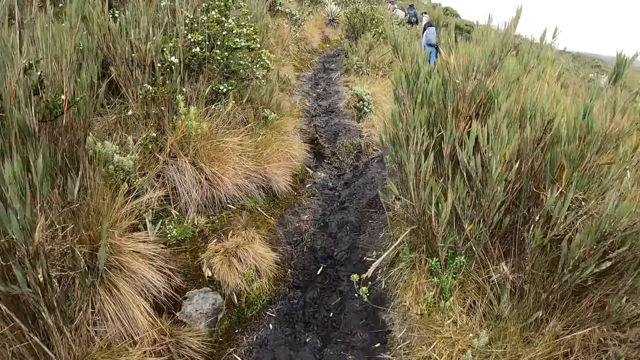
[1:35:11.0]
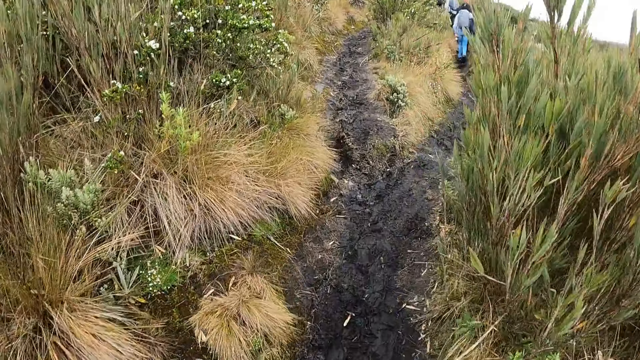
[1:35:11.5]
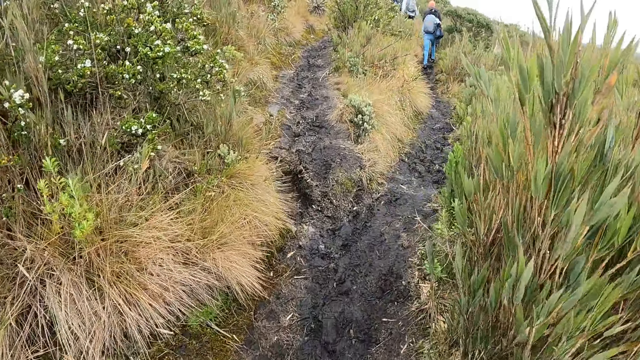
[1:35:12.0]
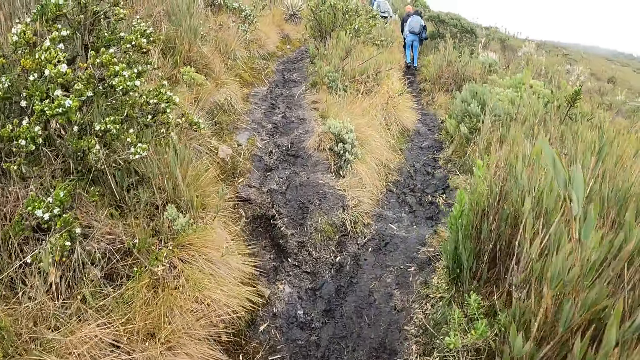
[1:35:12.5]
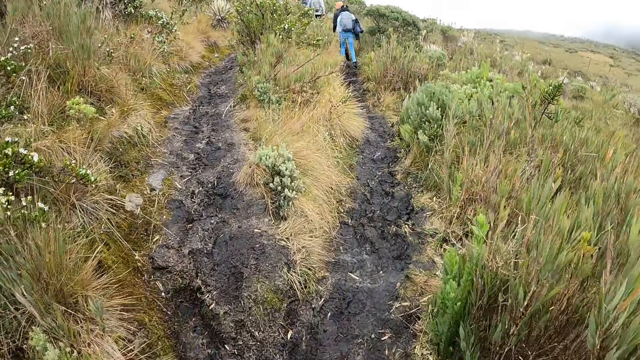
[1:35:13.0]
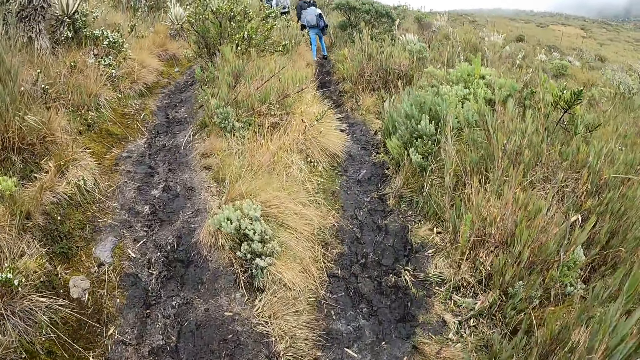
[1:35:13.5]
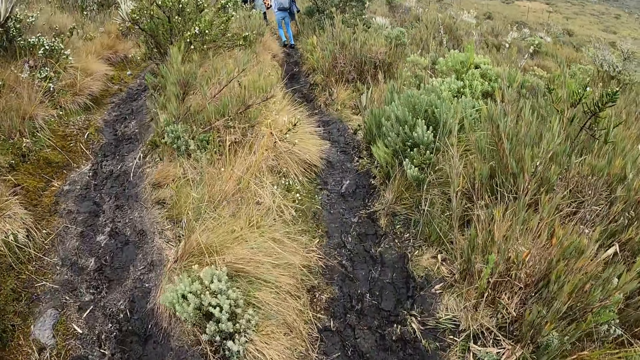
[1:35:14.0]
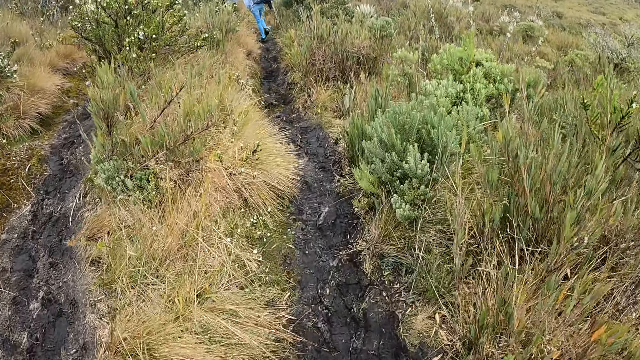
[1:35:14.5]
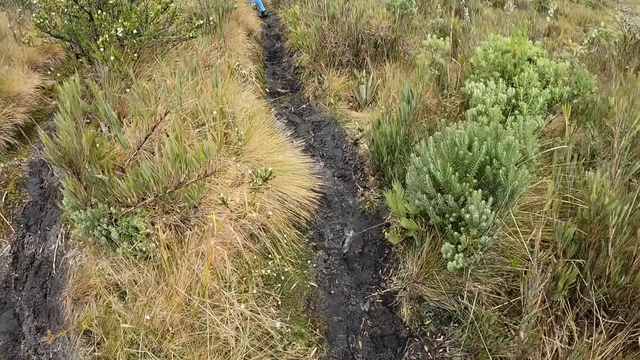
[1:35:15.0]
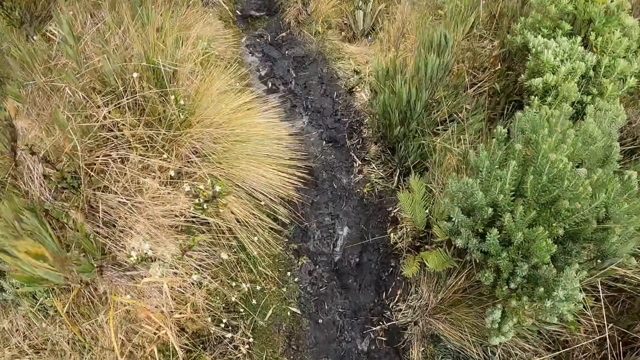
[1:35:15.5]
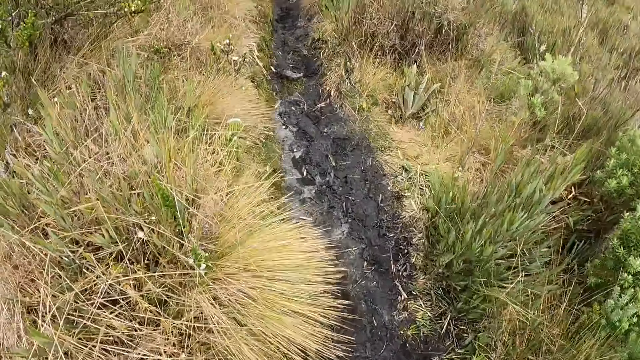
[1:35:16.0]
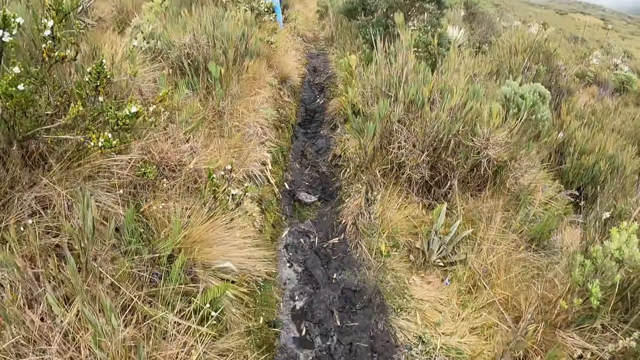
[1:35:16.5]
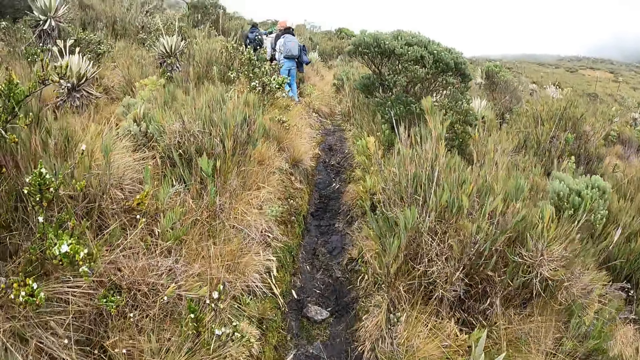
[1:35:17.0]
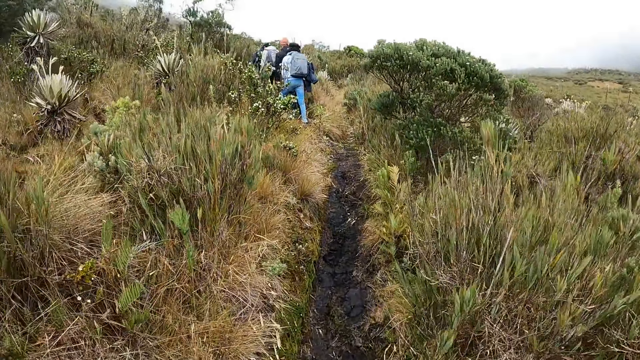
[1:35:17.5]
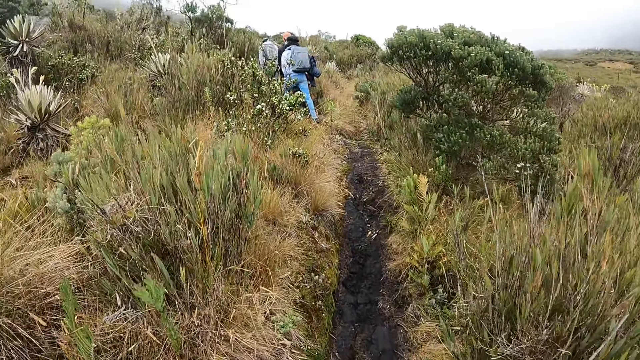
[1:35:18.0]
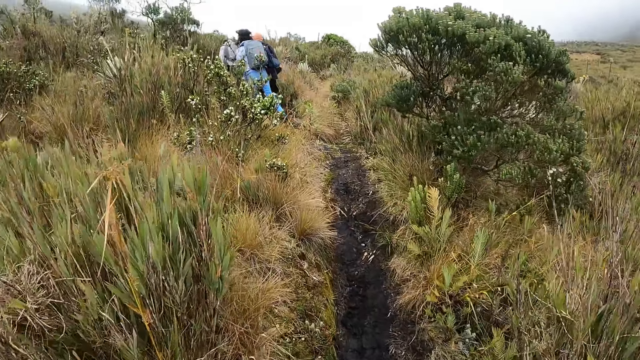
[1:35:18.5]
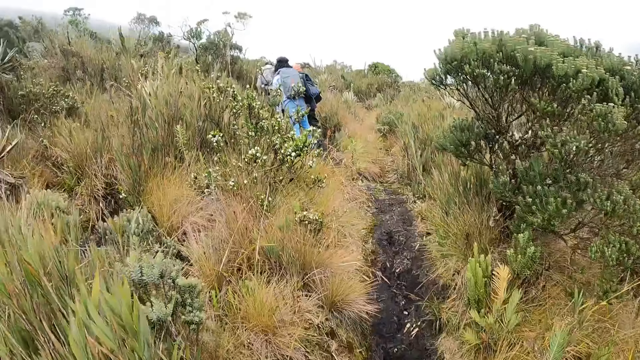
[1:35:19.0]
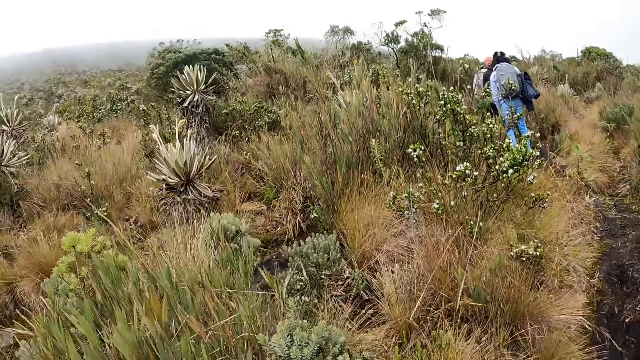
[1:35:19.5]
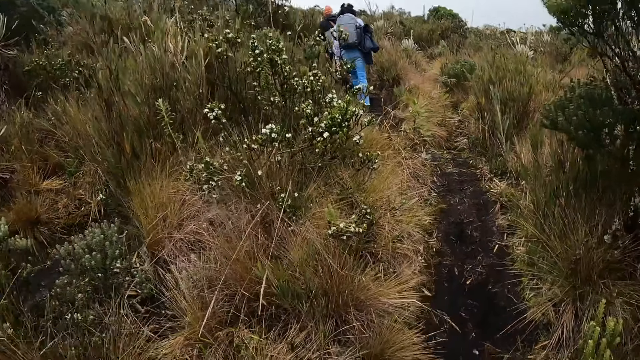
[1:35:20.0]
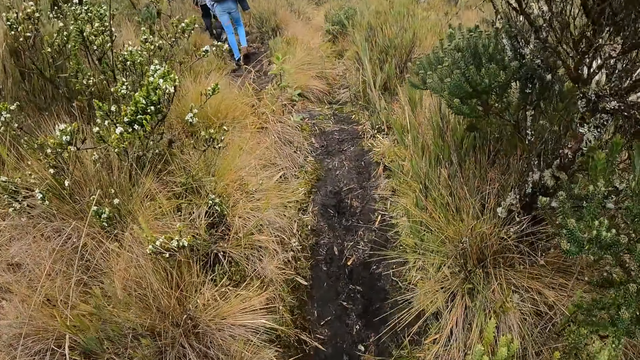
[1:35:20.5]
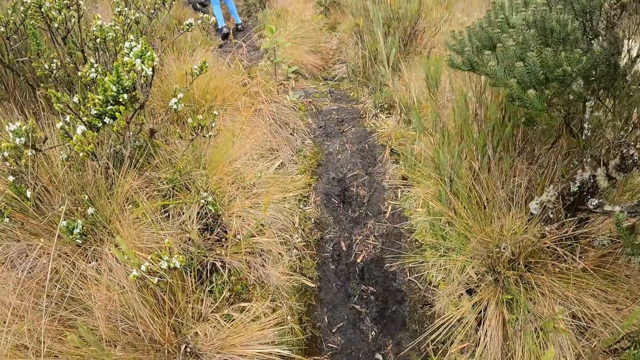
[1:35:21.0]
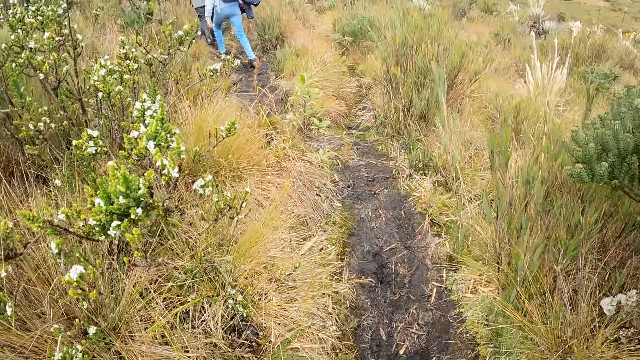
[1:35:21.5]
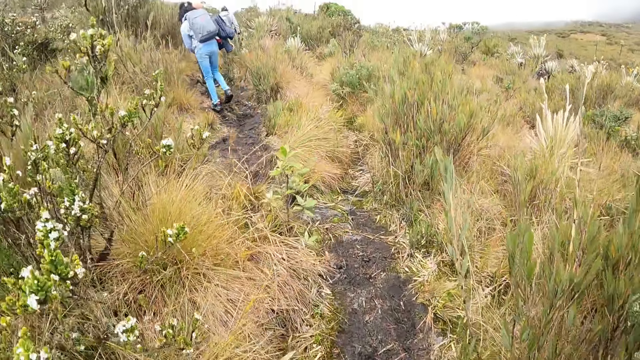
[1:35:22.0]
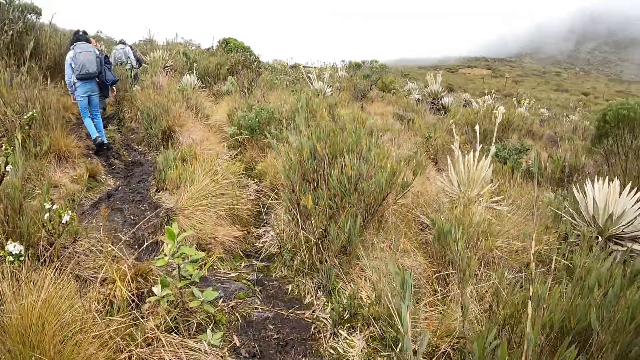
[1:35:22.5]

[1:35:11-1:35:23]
The camera wearer walks around the forest. They look around the forest. They walk around the forest.

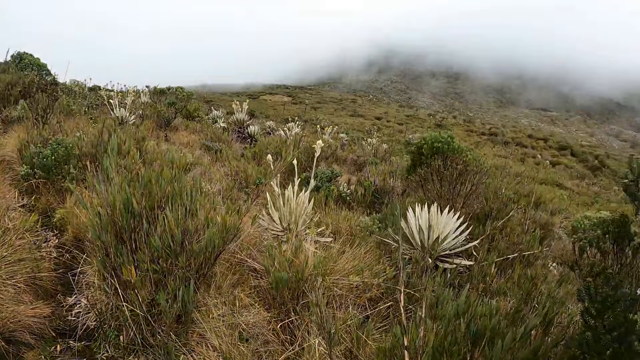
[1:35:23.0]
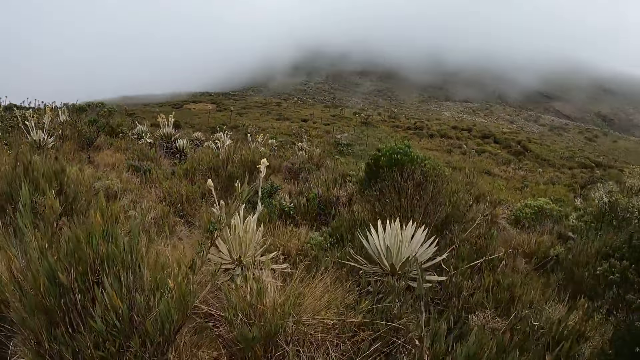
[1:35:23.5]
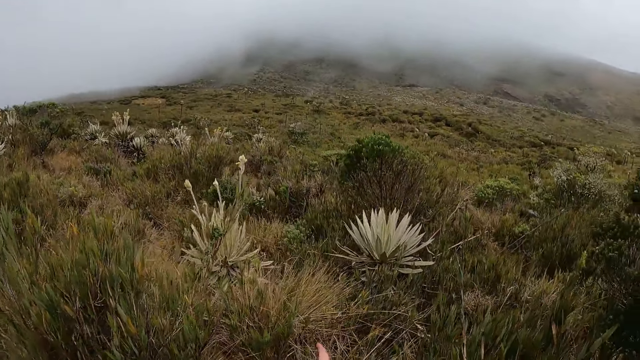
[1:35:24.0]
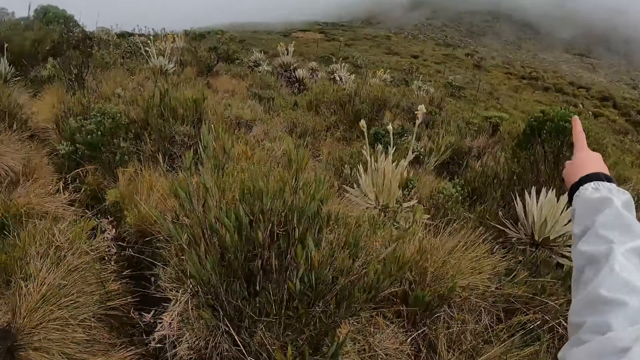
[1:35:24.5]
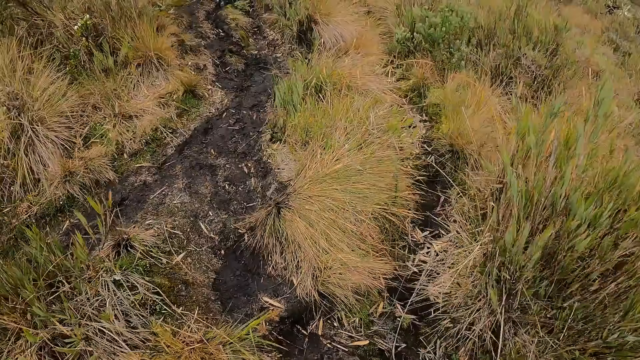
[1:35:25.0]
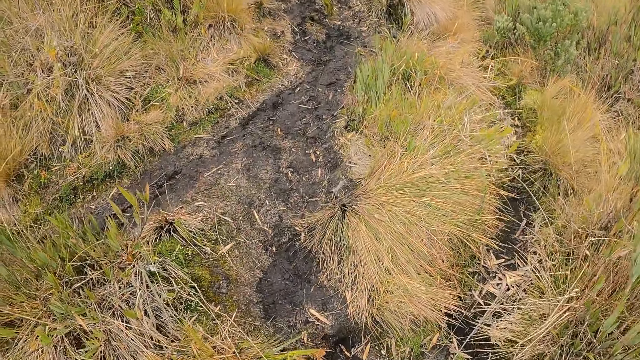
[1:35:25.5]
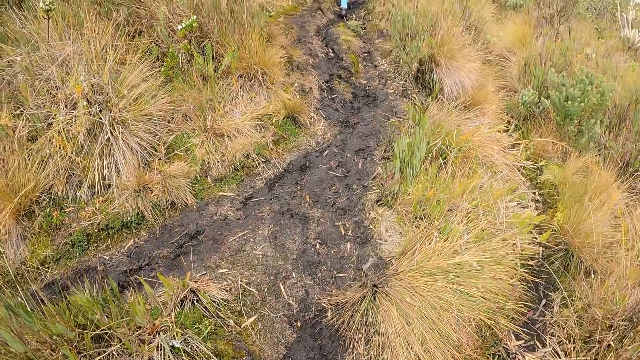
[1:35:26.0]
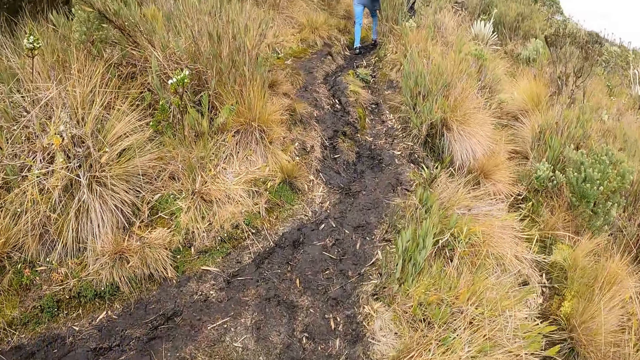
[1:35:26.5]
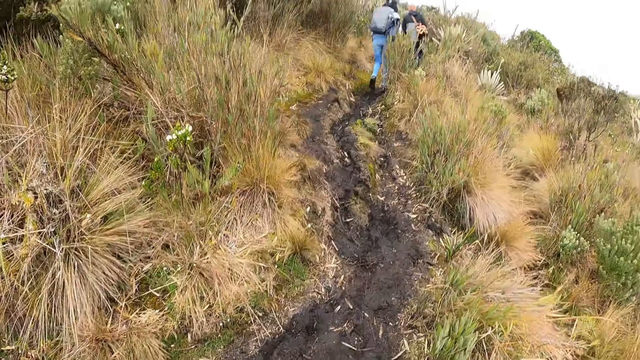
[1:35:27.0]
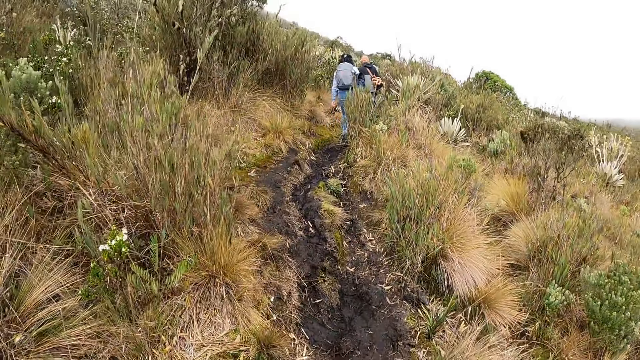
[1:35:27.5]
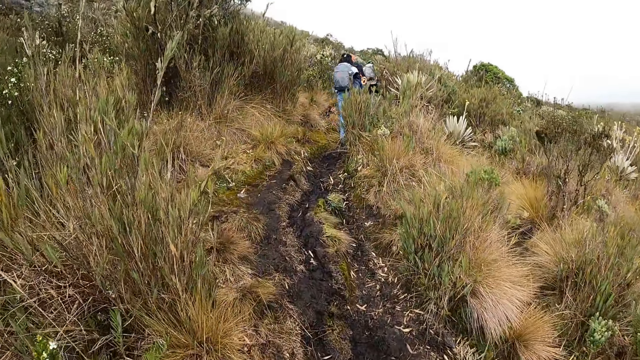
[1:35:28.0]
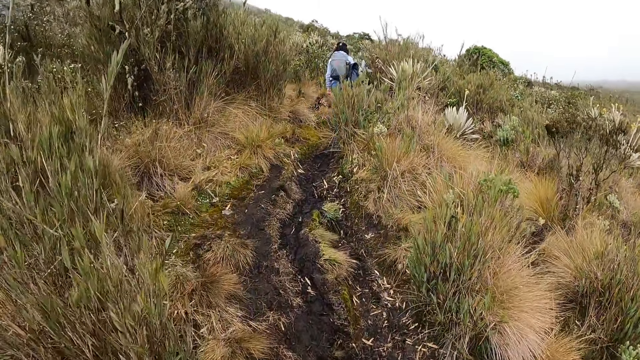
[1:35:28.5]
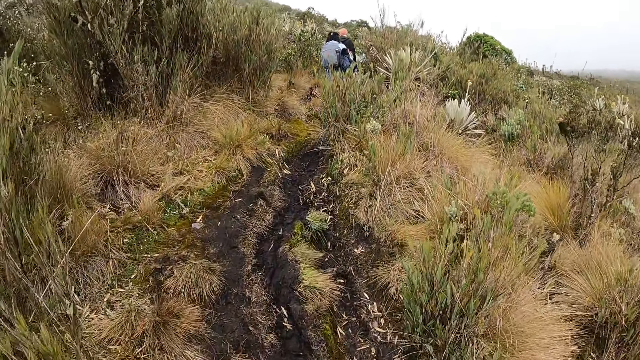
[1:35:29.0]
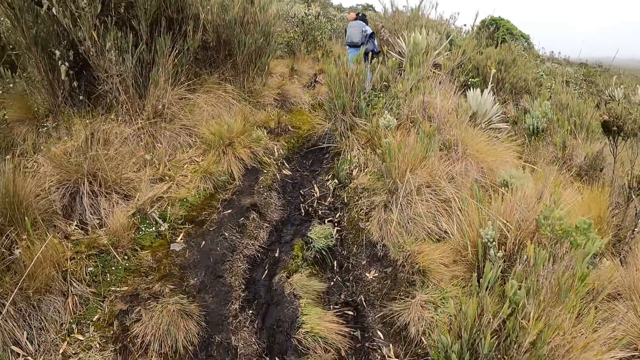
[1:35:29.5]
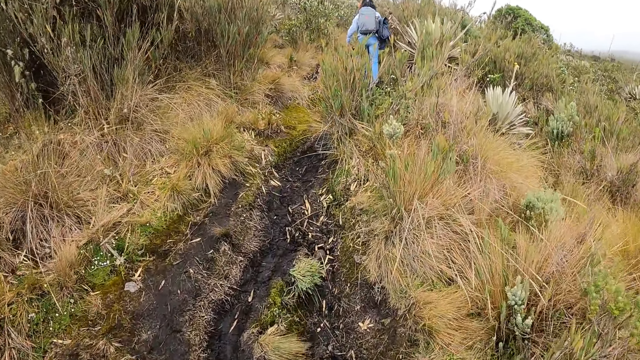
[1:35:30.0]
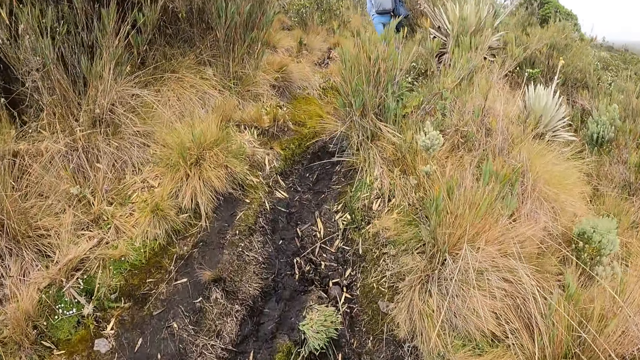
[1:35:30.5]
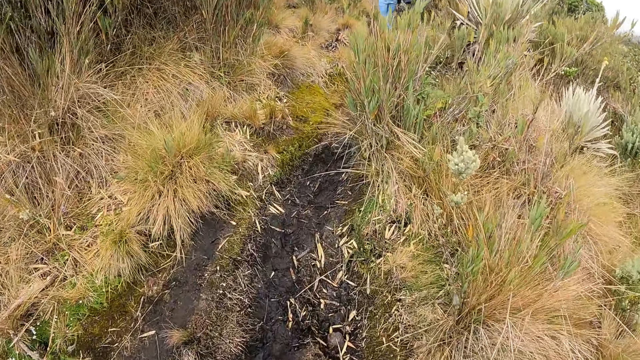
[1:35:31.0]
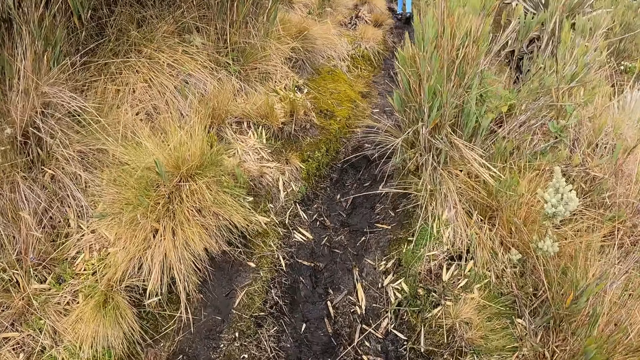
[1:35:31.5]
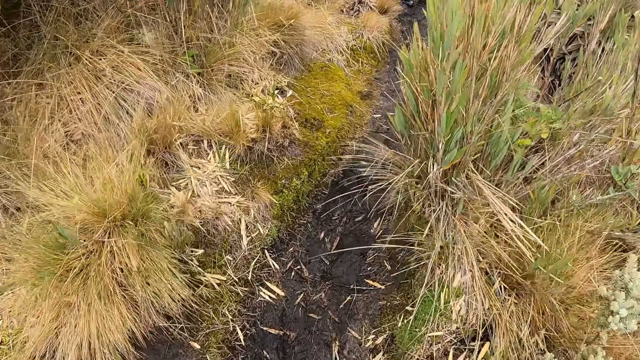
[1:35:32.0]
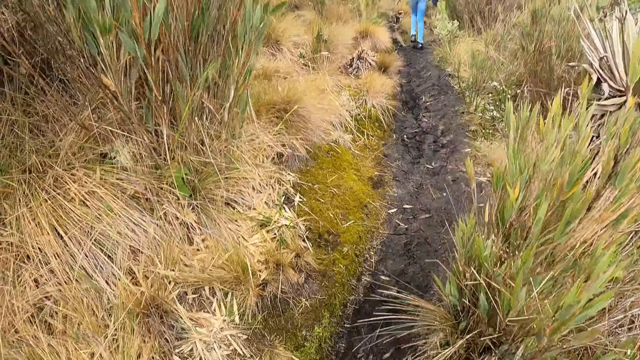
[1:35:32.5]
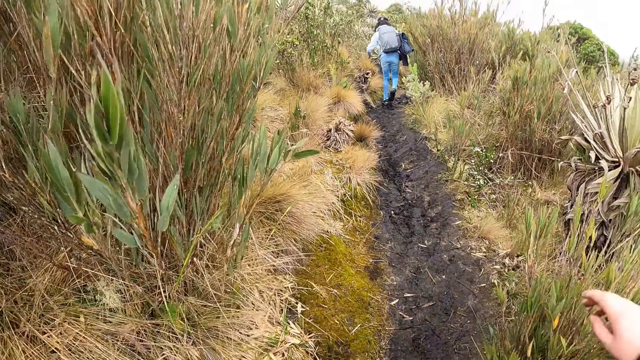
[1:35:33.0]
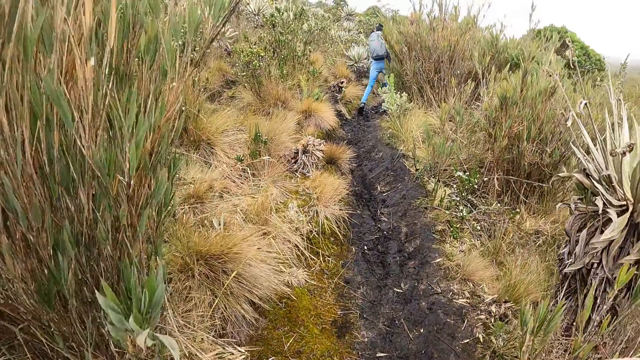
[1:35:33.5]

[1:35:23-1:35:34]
The camera wearer looks around the forest. They point at the hills. They look on the ground. They look around the forest.
